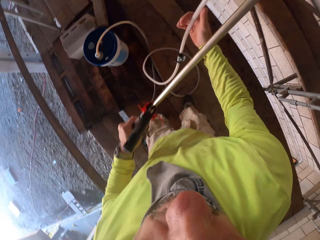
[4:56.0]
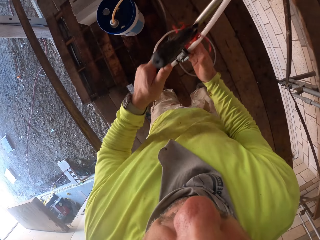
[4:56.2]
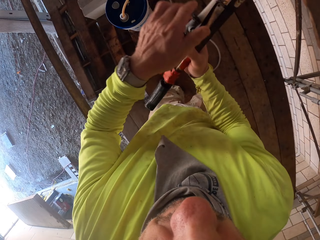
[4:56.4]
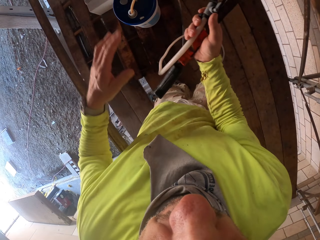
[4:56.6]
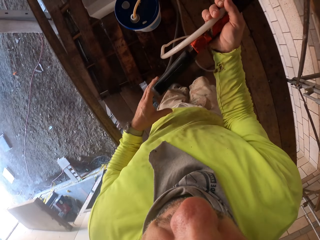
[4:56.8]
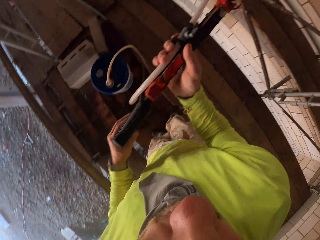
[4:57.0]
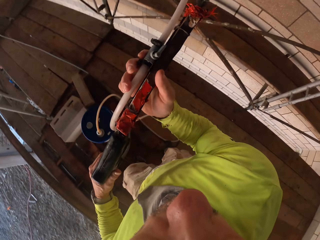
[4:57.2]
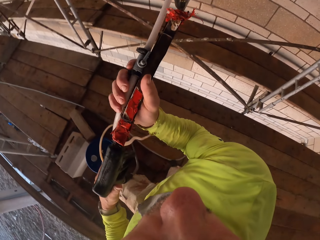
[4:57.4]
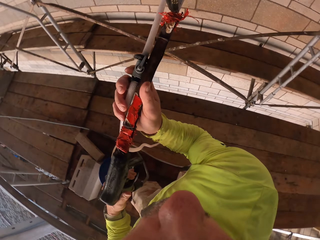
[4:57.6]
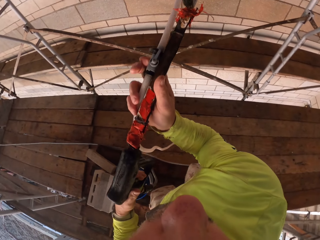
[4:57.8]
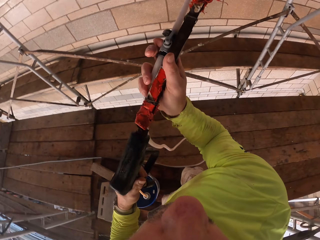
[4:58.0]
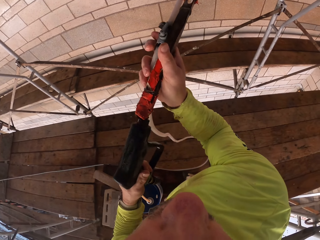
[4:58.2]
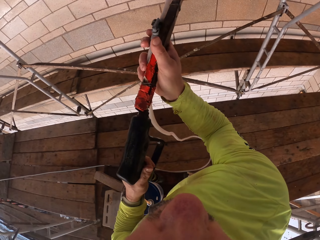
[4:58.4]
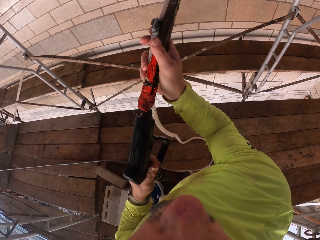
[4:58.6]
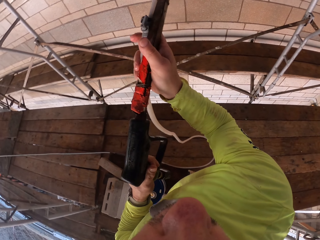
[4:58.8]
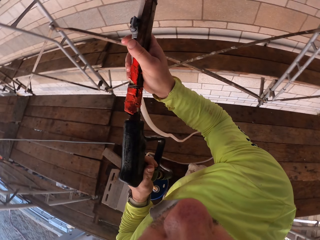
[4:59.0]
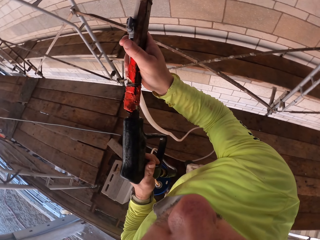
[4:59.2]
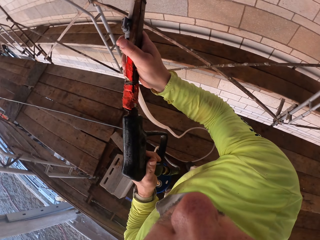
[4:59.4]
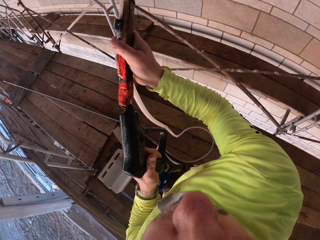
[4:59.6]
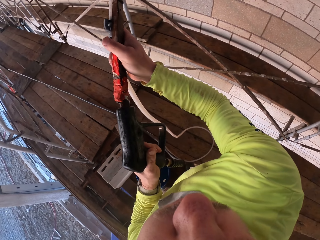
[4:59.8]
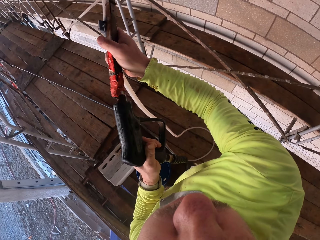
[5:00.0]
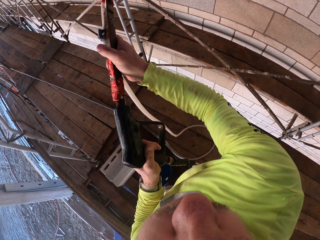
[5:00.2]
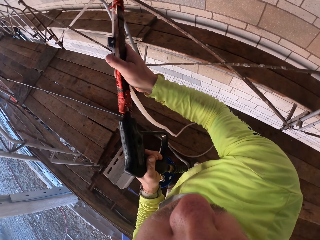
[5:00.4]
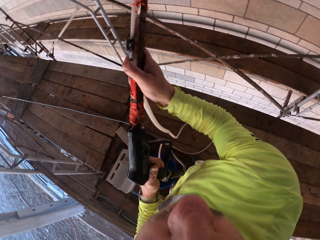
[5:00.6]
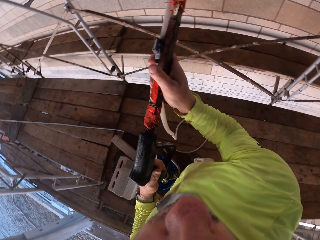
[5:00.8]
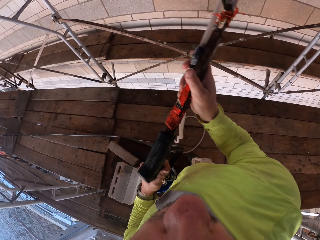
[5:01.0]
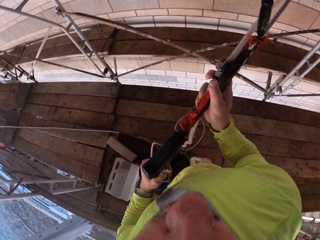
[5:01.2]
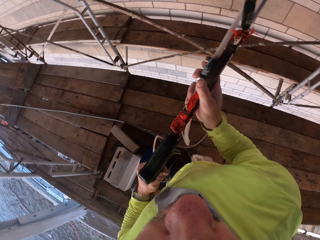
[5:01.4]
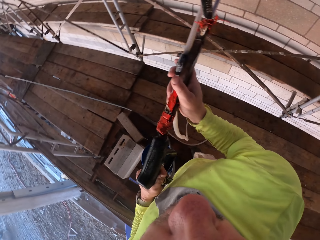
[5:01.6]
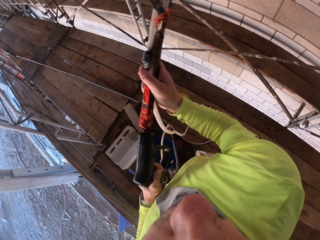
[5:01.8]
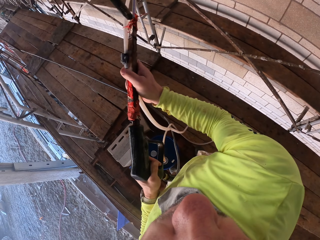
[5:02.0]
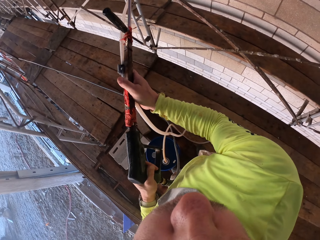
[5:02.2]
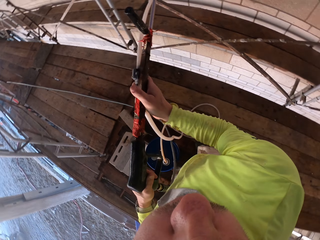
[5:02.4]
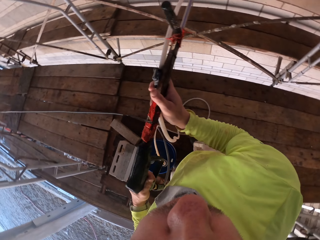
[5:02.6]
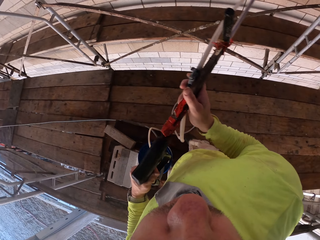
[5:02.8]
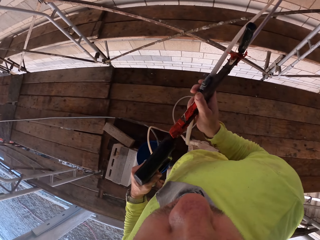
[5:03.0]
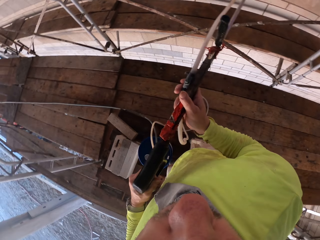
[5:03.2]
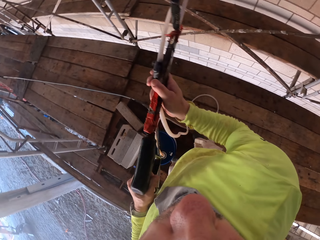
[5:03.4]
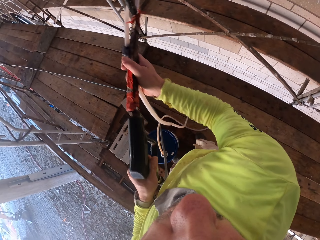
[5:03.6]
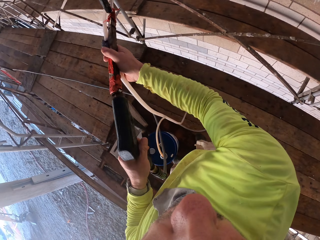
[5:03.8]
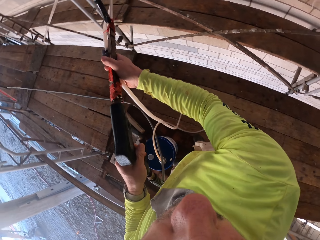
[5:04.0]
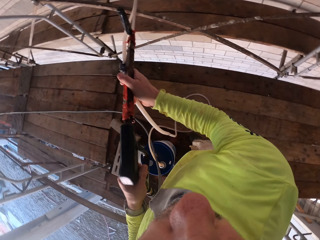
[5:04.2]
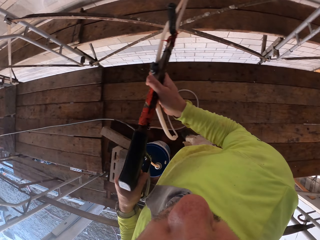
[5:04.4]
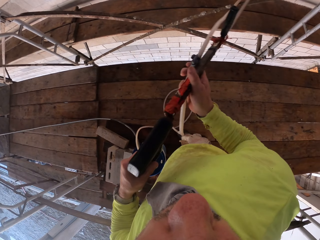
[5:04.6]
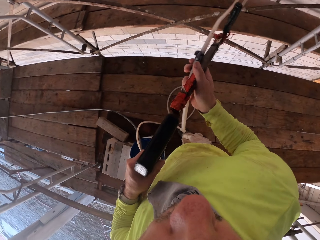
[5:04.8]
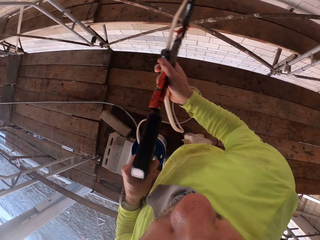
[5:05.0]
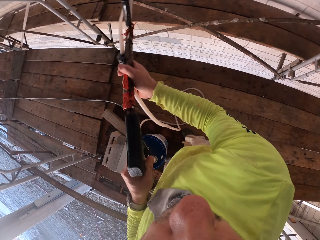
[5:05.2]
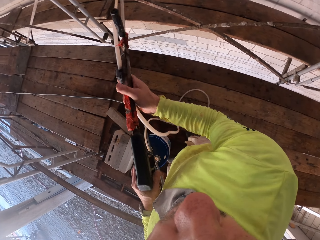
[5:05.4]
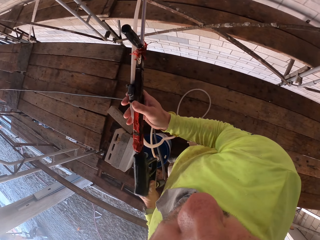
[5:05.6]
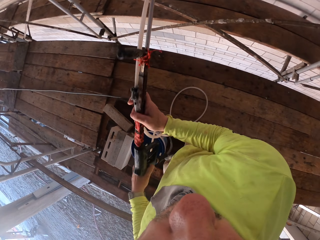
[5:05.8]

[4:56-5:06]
The camera wearer sprays water on the wall with the spray gun.

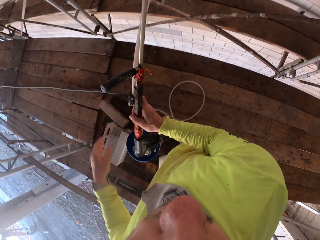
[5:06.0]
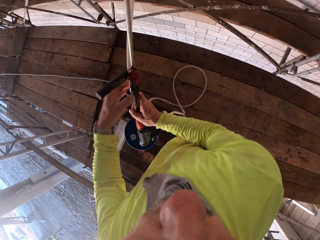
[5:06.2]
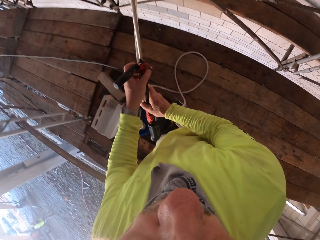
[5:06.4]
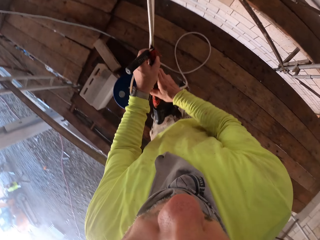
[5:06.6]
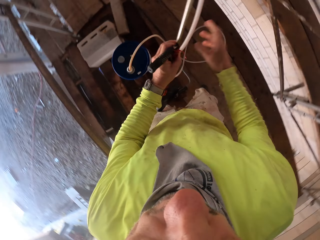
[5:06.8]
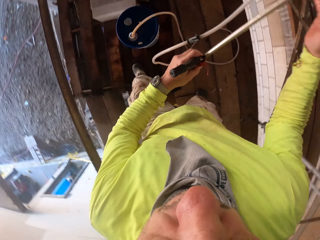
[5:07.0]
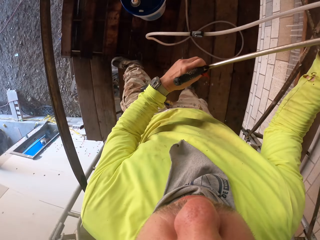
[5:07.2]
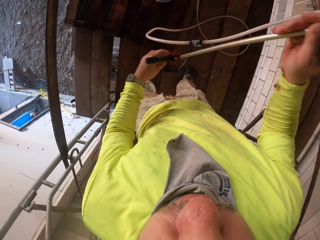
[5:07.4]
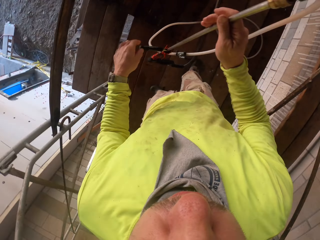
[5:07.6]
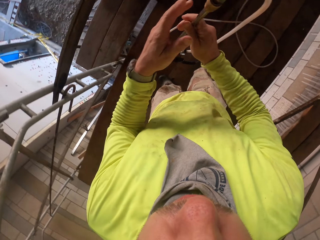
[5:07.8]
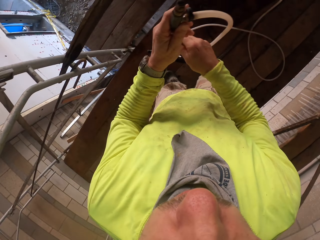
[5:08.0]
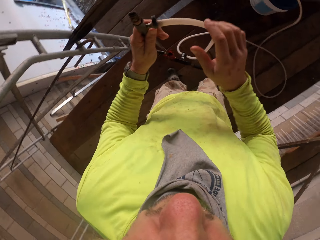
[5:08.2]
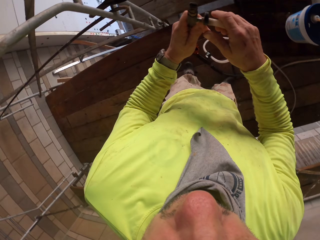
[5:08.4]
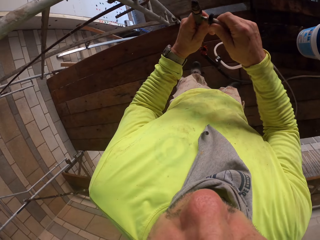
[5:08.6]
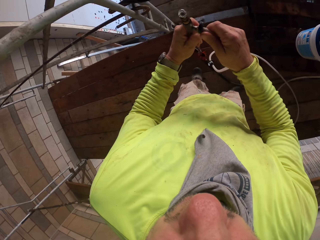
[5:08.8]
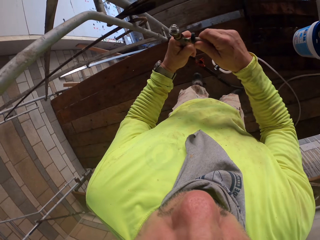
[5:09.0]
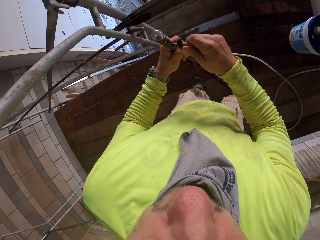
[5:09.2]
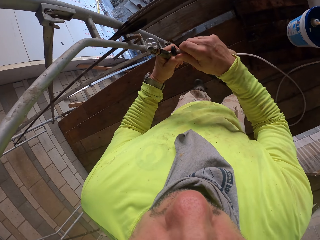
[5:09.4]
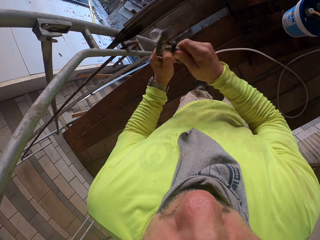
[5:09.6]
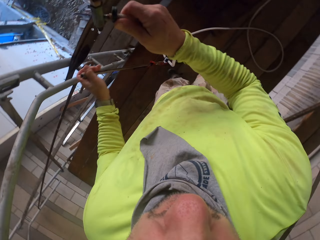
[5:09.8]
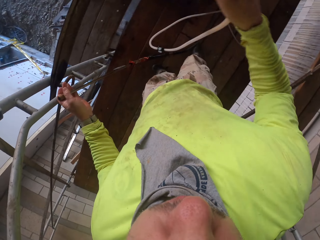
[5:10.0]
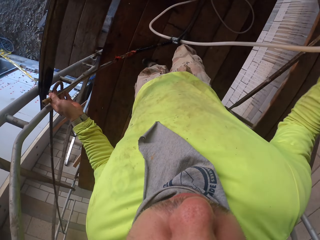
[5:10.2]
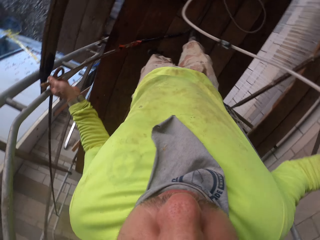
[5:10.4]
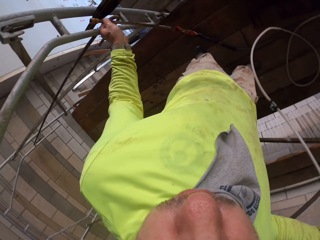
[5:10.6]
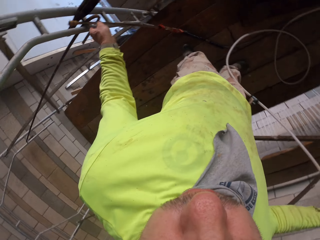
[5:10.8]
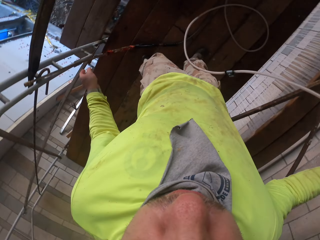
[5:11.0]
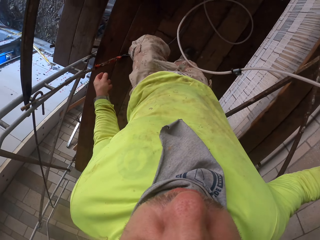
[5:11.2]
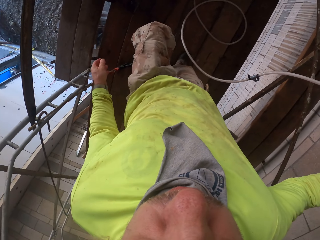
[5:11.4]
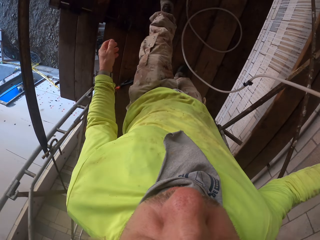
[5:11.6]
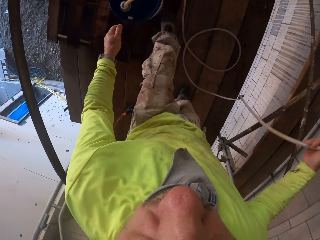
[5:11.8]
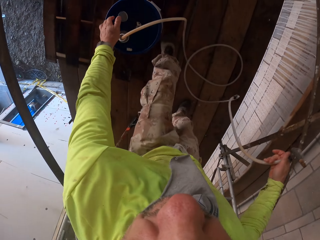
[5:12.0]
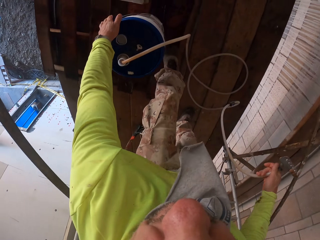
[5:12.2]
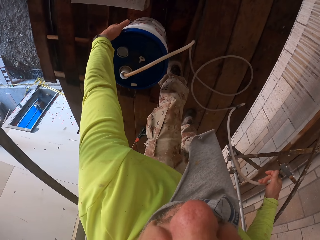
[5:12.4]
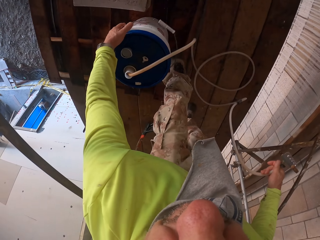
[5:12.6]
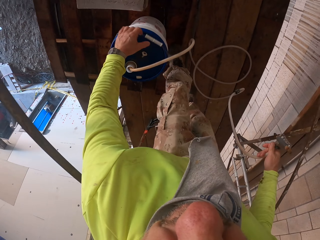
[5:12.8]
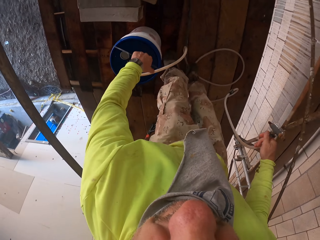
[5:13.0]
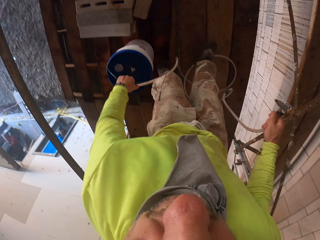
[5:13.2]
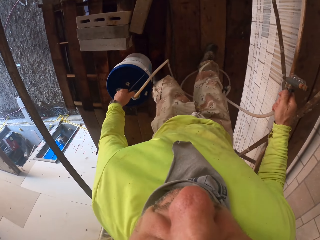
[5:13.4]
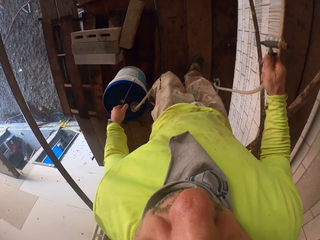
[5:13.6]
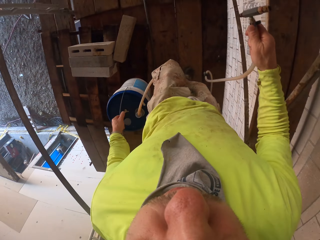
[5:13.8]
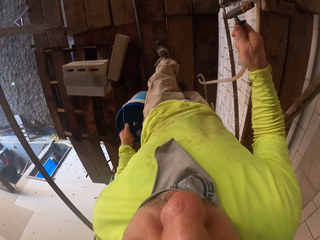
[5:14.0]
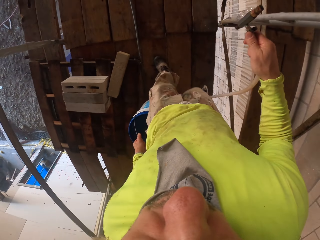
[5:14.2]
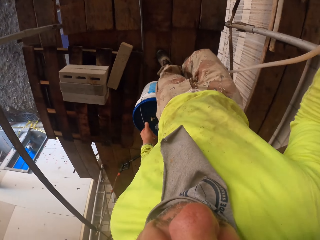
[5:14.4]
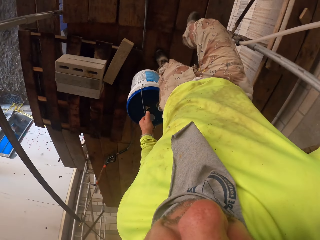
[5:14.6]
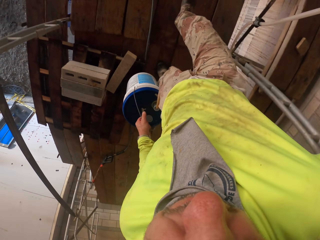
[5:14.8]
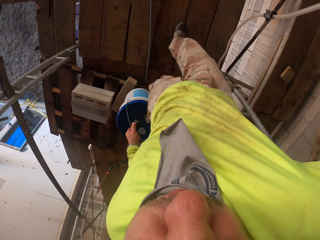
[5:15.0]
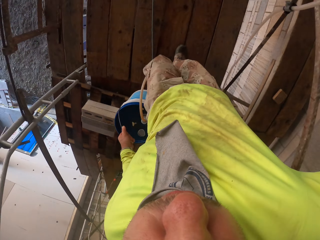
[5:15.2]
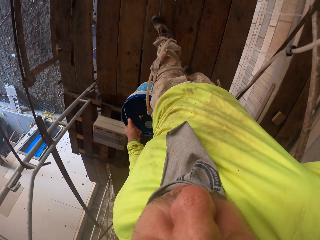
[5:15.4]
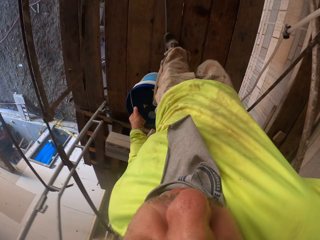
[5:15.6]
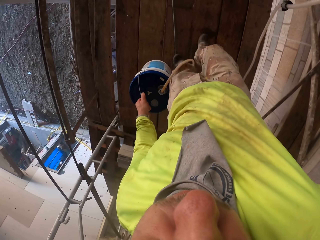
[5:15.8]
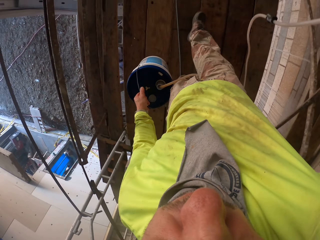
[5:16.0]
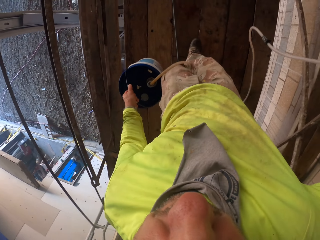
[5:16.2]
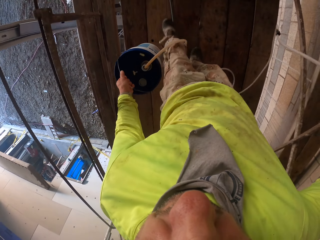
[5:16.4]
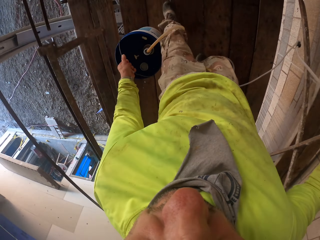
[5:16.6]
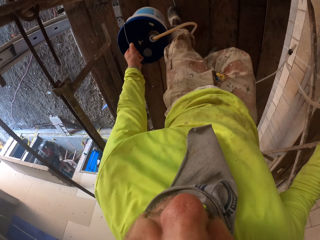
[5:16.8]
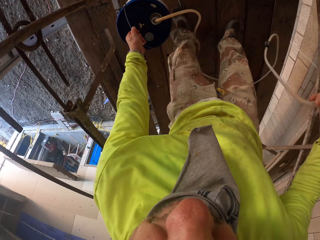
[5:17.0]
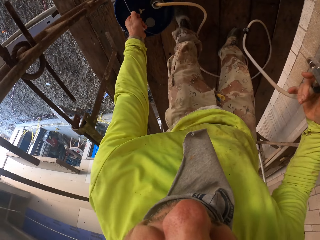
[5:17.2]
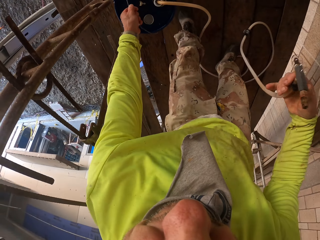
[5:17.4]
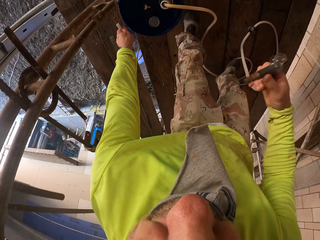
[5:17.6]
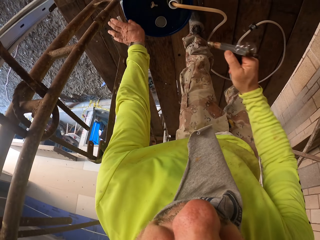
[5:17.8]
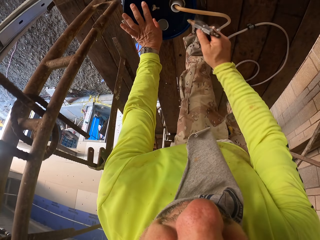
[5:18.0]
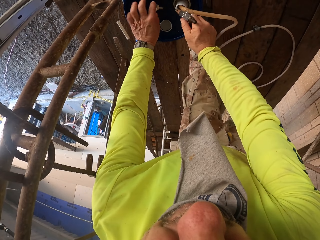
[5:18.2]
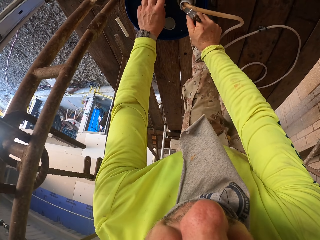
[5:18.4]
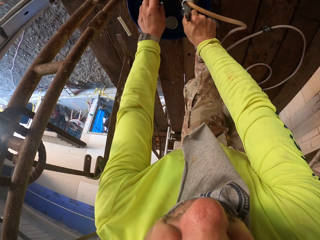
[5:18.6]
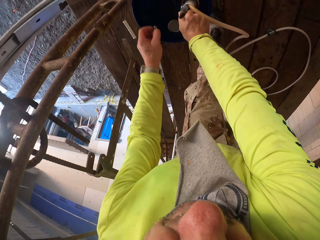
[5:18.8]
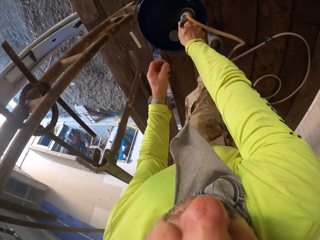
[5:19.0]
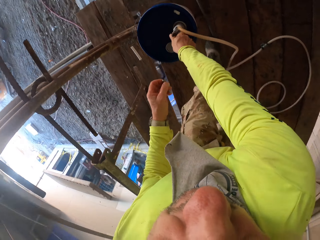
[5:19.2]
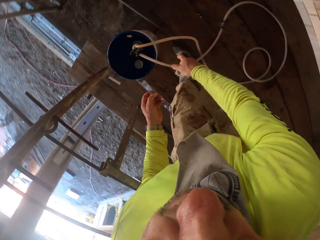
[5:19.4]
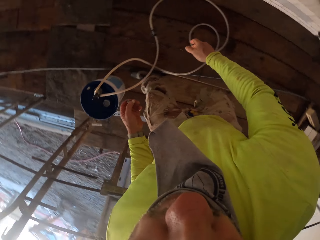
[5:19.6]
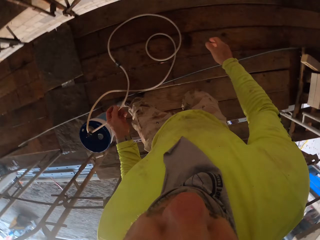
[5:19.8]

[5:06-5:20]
The camera wearer holds the spray gun. They remove the pipe from the spray gun. They place the spray gun on the structure. They lift the pail. They walk around the wooden structure with the pail. They put the pail down and bend down. They put the pipe on the pail. They fix something, pick something, stand up and turn around.
